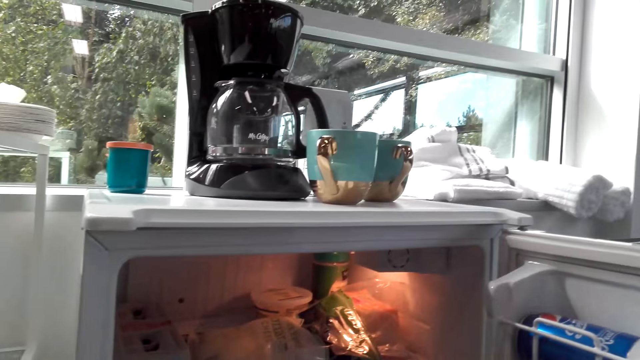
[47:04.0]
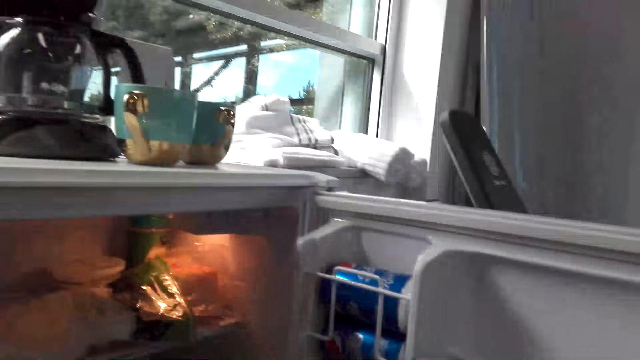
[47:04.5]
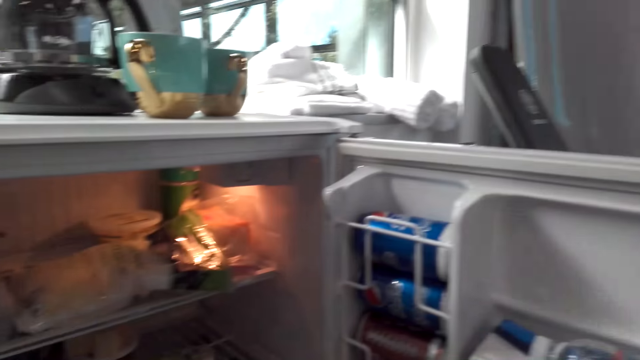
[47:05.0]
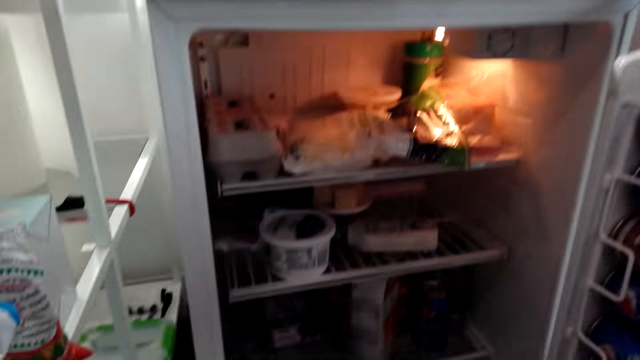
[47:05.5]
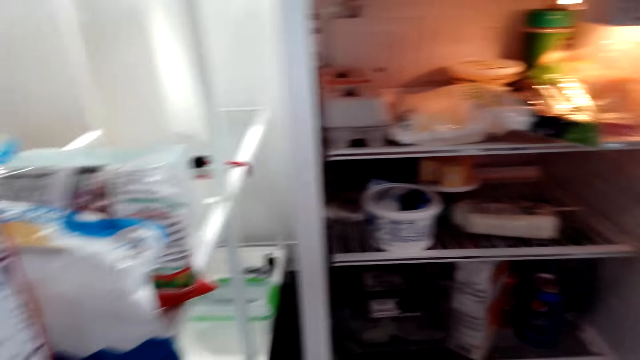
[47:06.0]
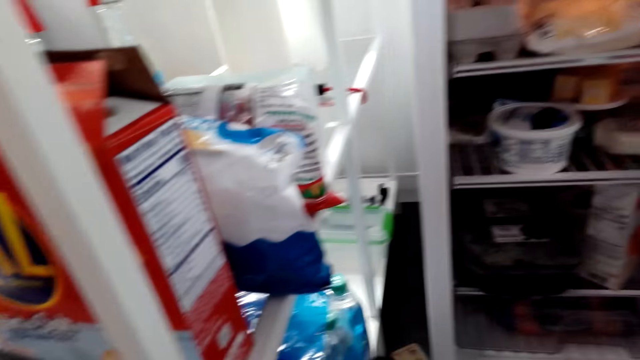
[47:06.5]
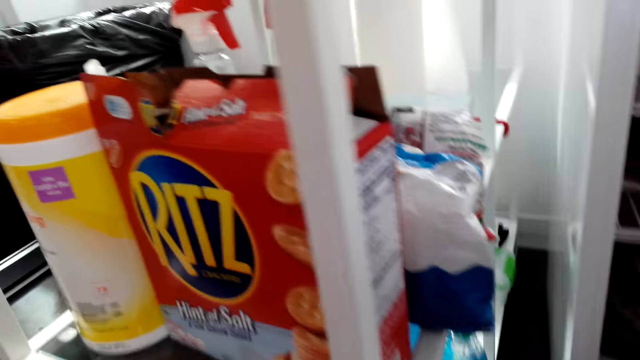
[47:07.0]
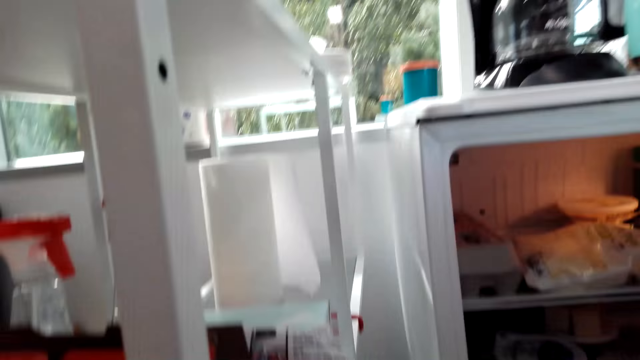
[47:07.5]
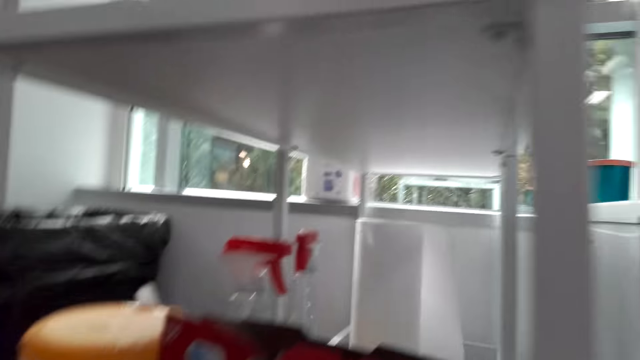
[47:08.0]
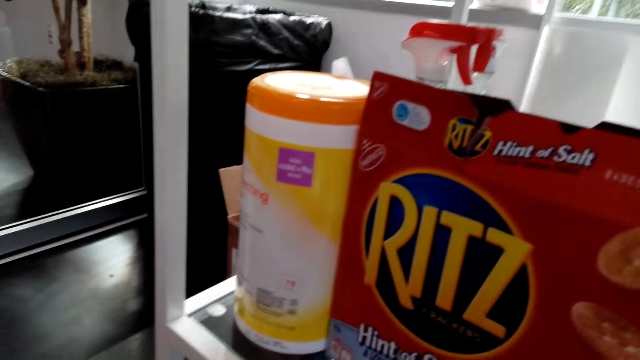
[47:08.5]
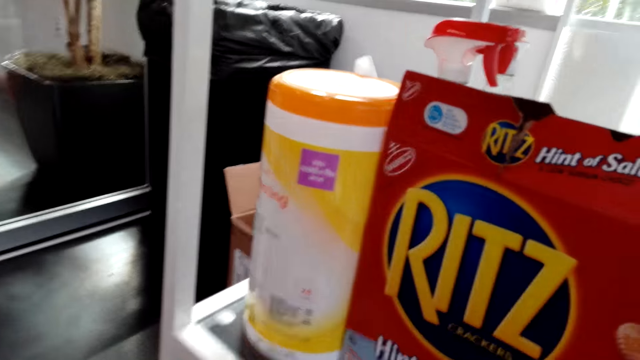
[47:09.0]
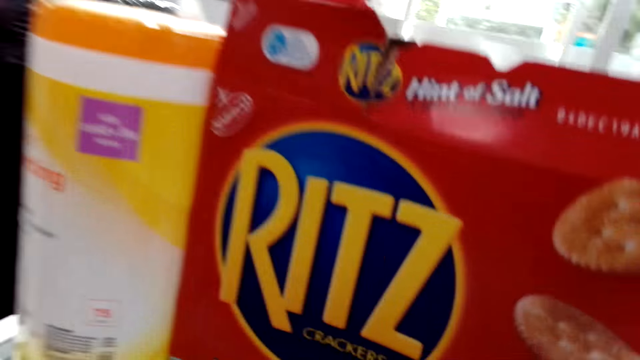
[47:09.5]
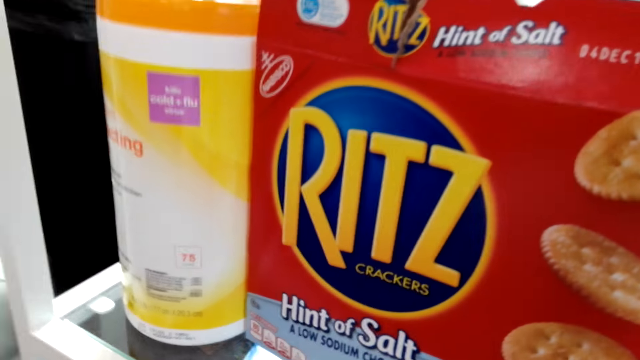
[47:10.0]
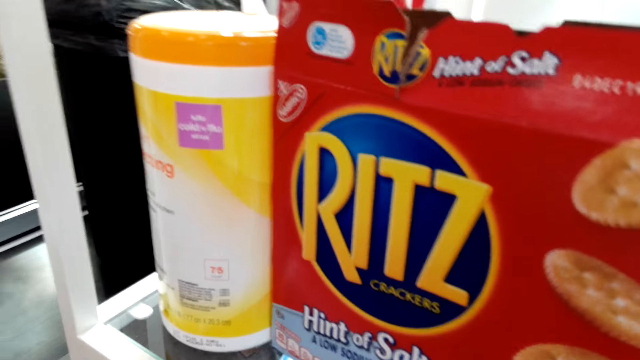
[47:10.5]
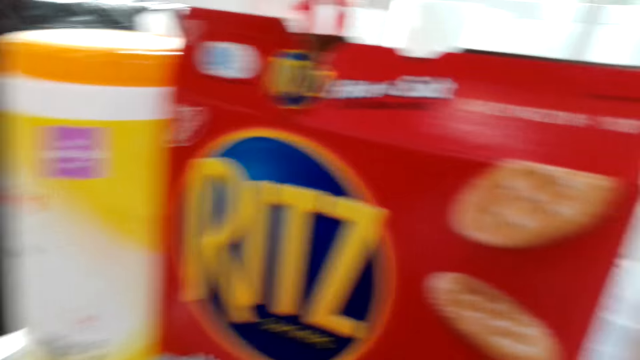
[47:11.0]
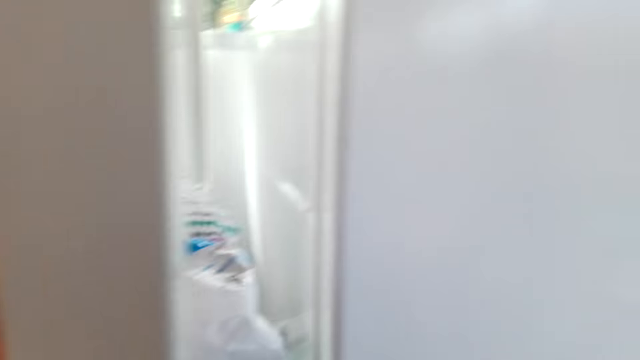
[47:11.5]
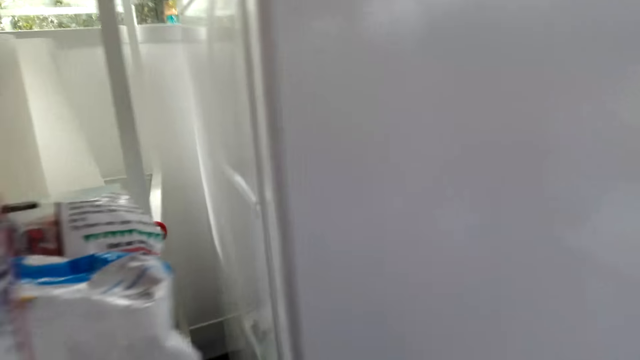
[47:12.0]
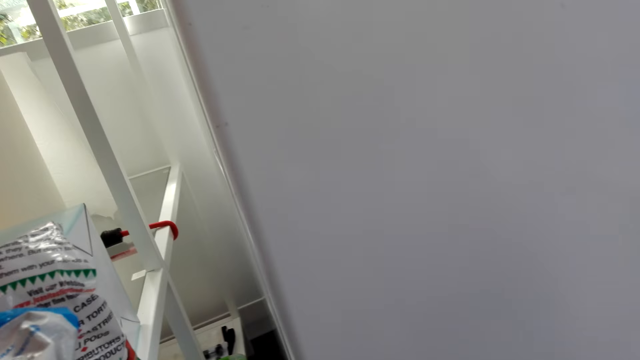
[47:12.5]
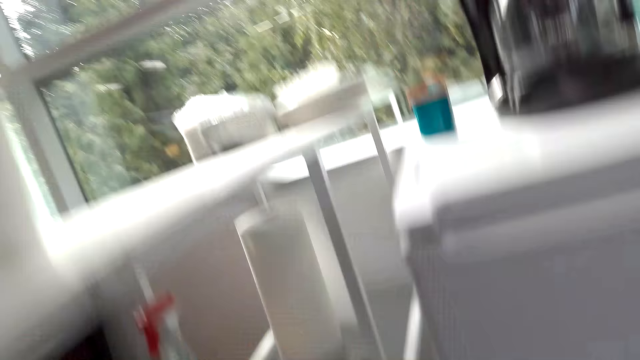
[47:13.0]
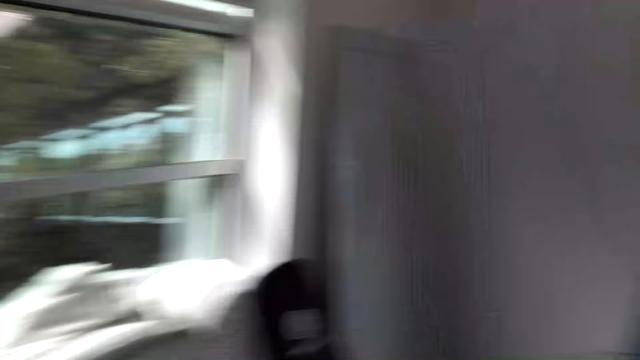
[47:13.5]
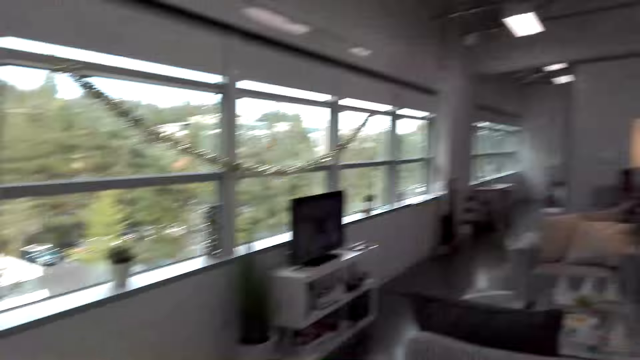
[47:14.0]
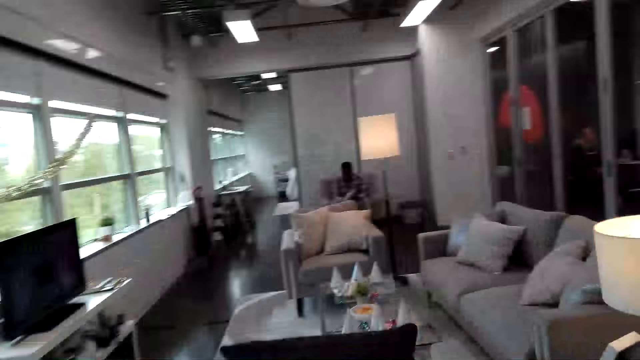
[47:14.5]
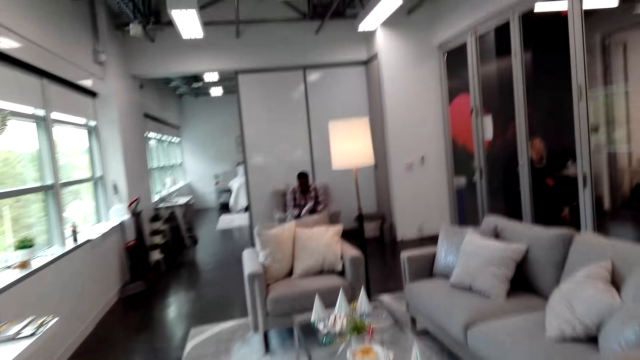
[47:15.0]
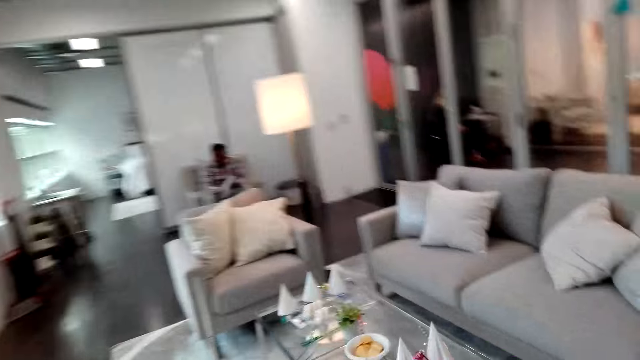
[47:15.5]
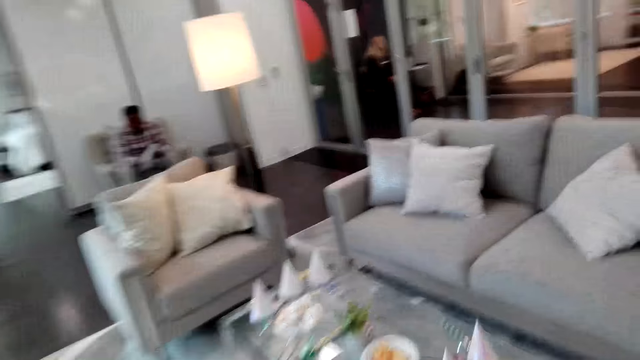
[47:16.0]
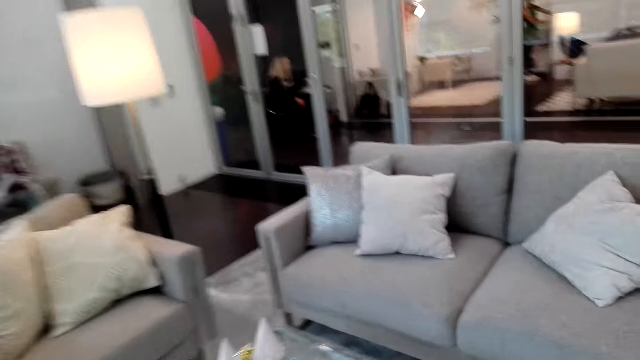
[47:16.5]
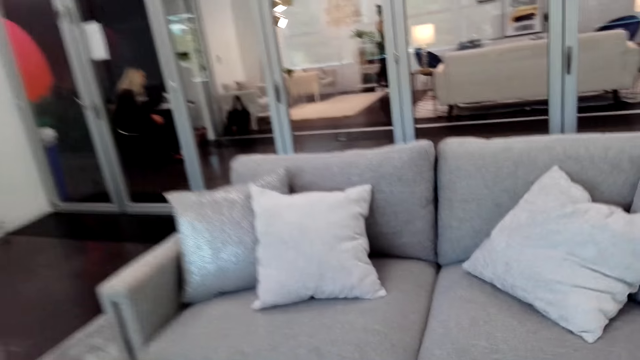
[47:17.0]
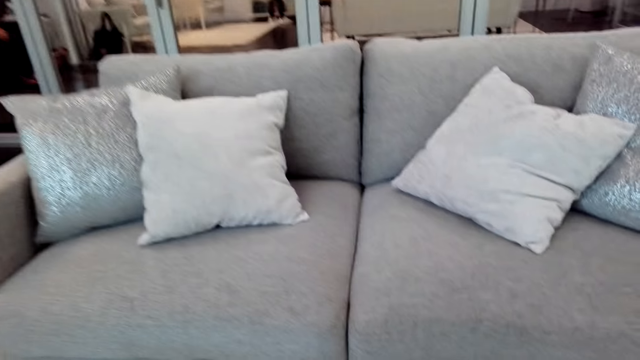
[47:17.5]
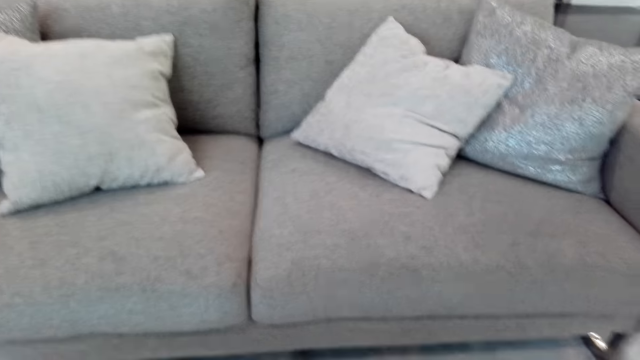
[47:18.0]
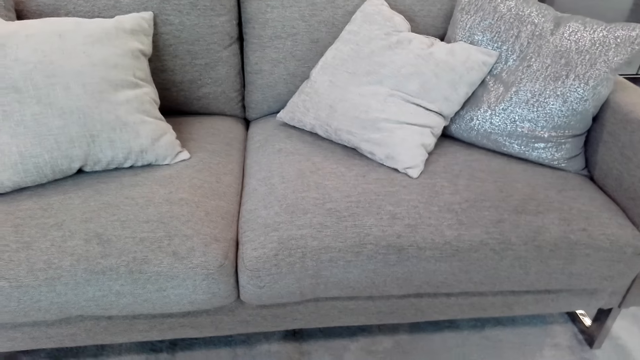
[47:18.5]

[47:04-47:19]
The camera wearer looks around. They walk in the house.

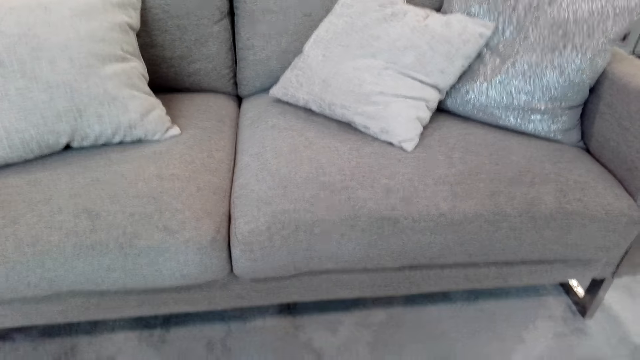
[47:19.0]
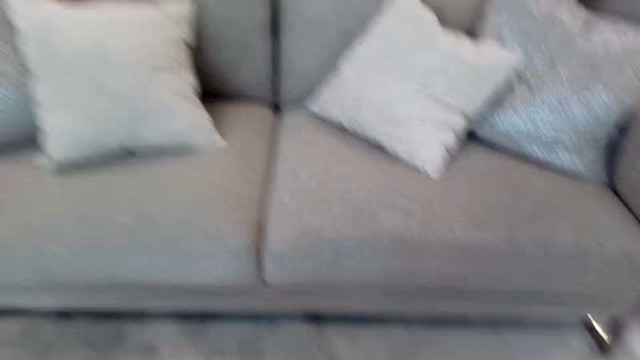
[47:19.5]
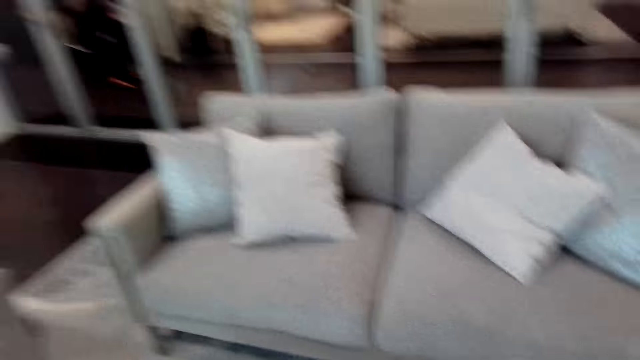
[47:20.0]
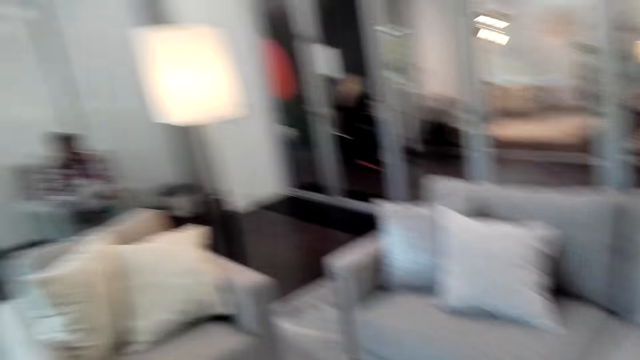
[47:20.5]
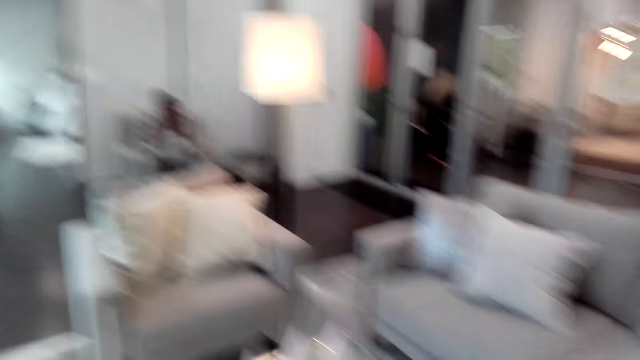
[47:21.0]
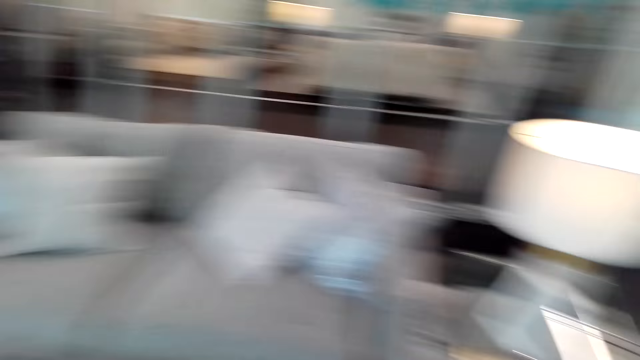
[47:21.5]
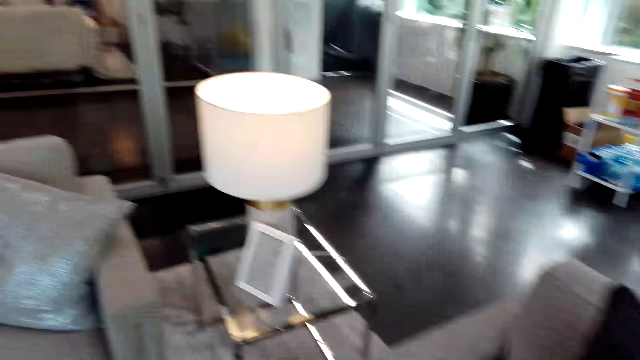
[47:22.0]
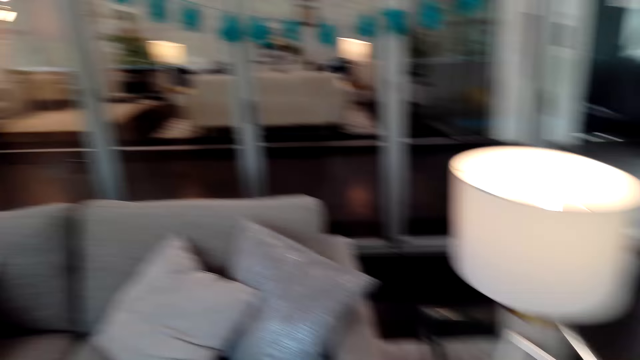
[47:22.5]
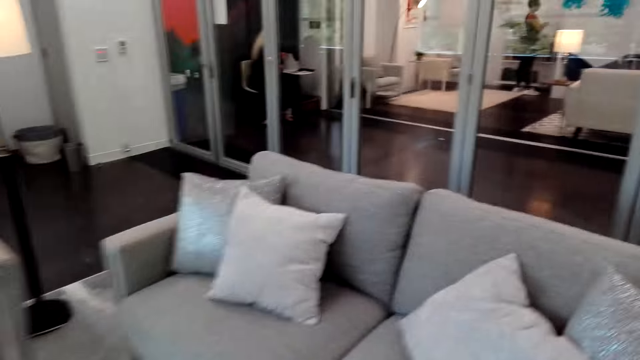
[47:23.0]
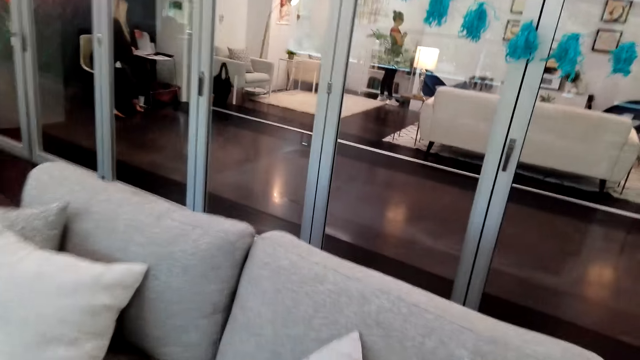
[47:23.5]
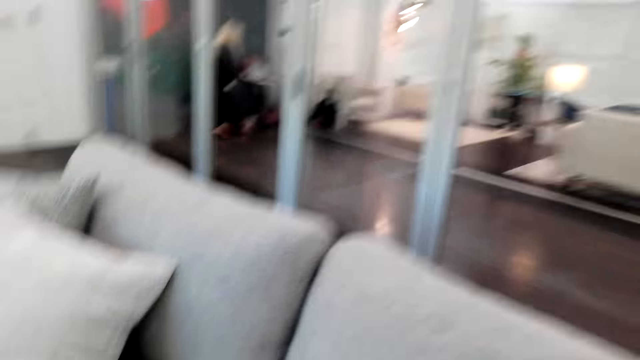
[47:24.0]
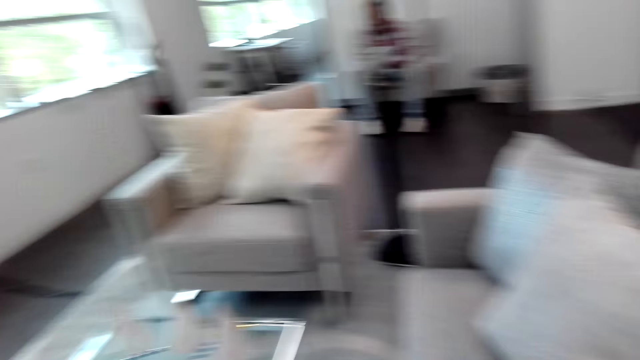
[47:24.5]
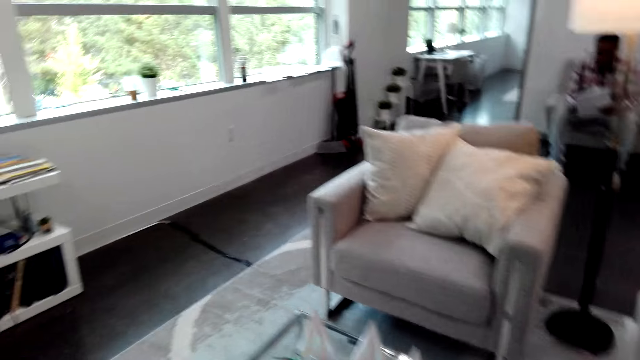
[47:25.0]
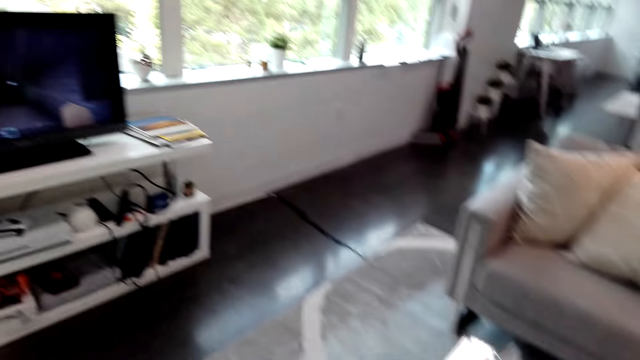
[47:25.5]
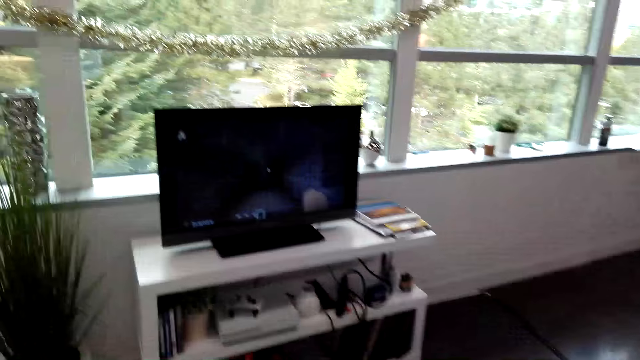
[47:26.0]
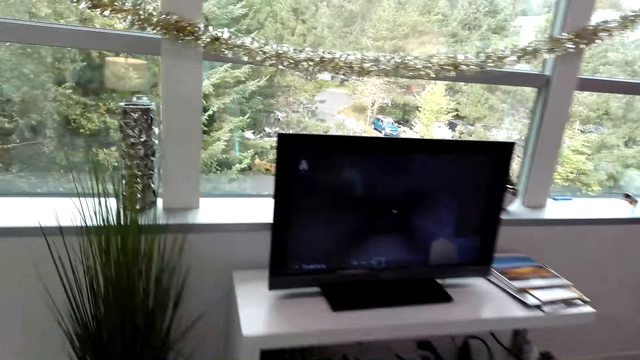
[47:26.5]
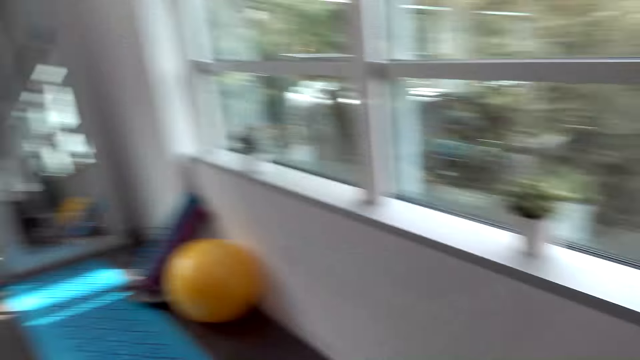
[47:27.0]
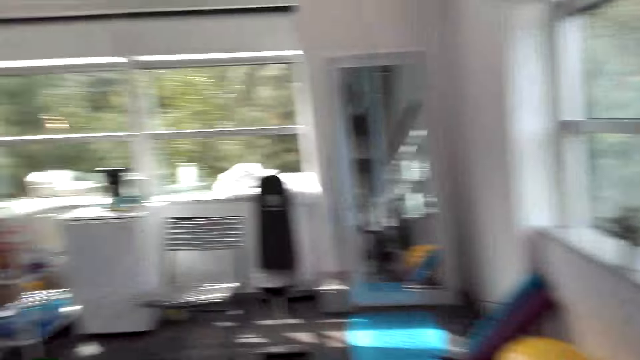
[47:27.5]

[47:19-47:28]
The camera wearer looks around. They move around.
